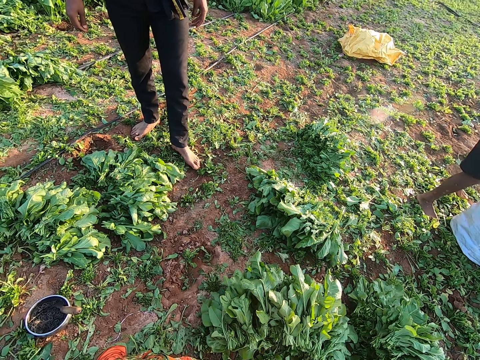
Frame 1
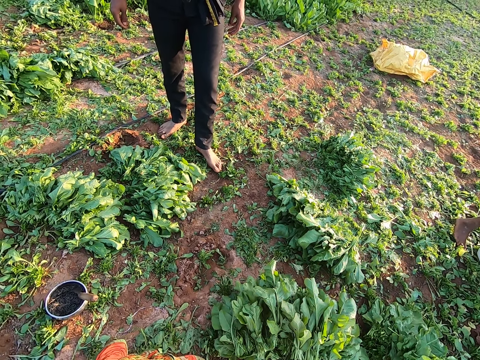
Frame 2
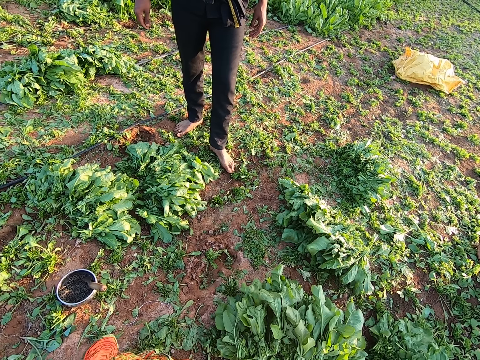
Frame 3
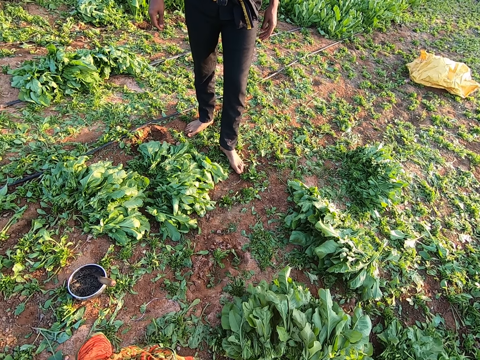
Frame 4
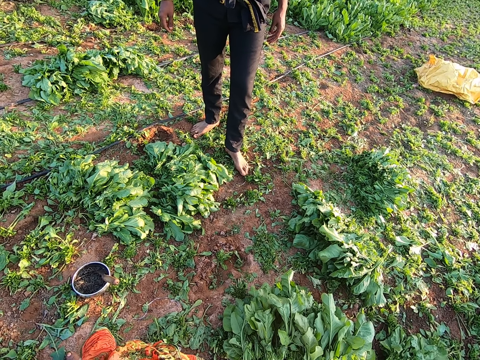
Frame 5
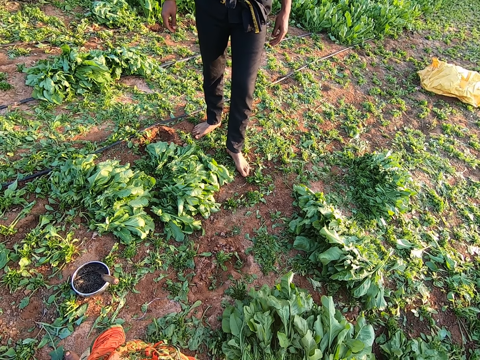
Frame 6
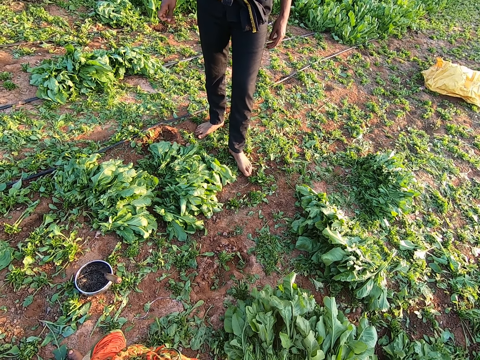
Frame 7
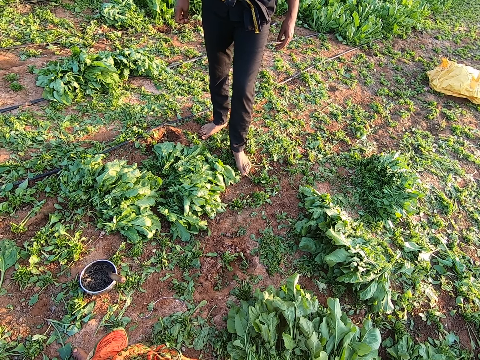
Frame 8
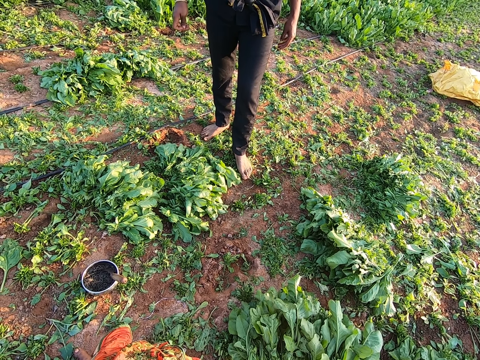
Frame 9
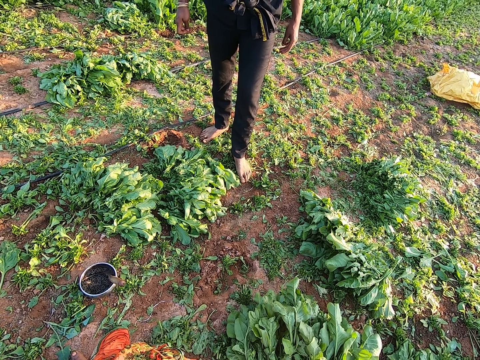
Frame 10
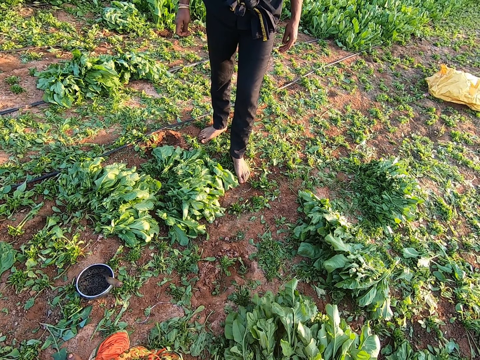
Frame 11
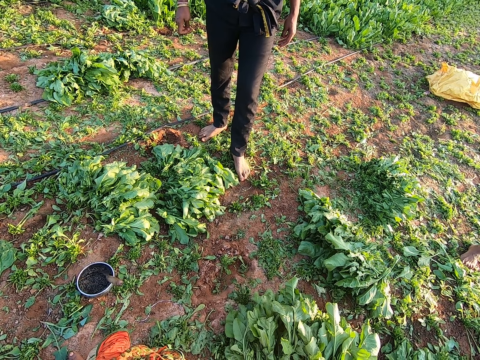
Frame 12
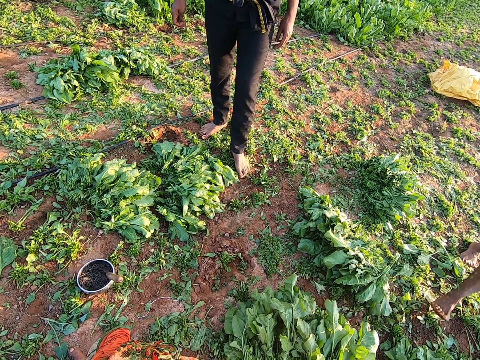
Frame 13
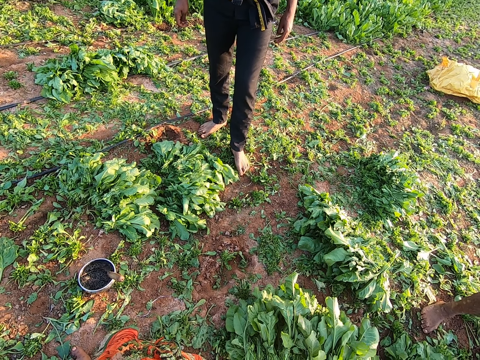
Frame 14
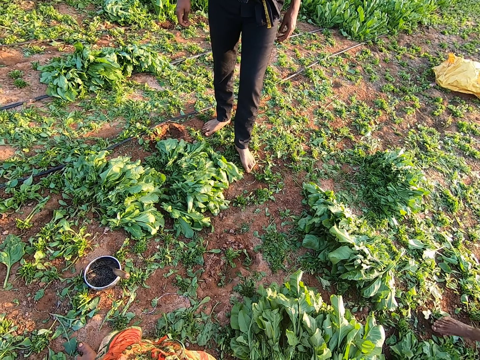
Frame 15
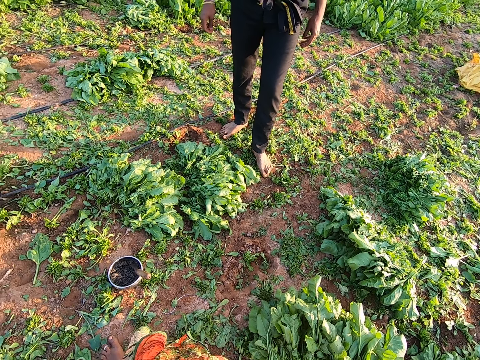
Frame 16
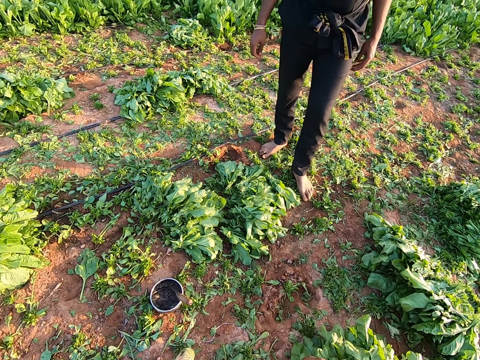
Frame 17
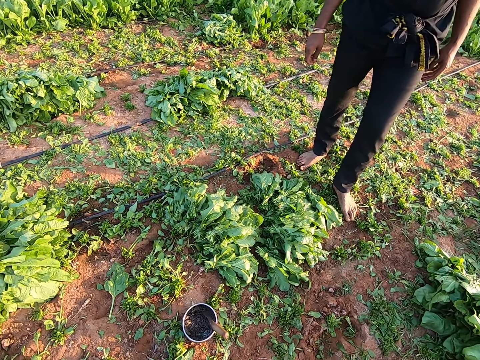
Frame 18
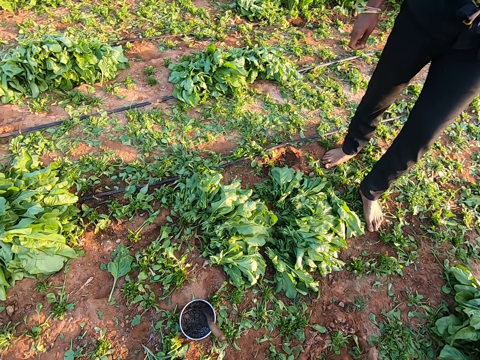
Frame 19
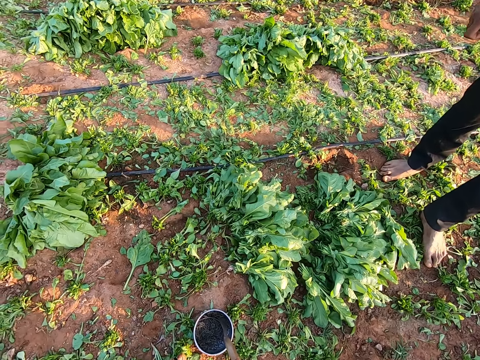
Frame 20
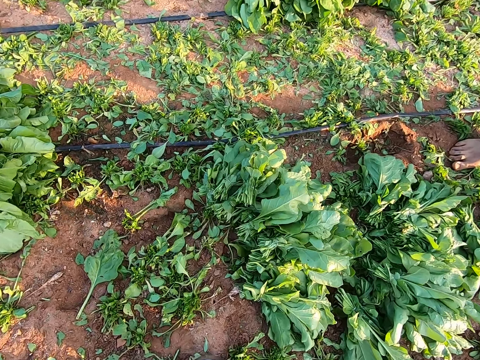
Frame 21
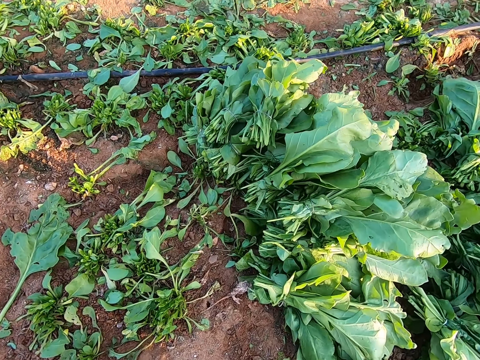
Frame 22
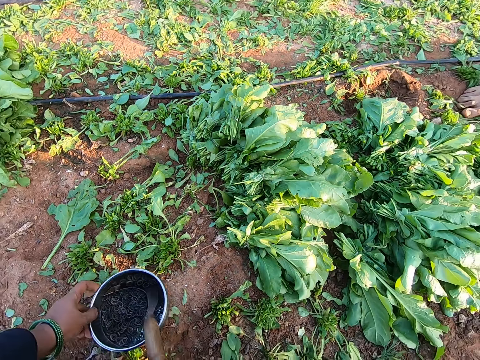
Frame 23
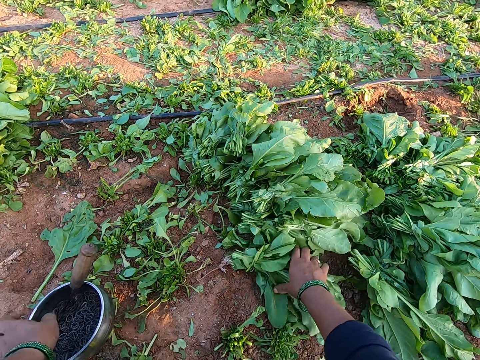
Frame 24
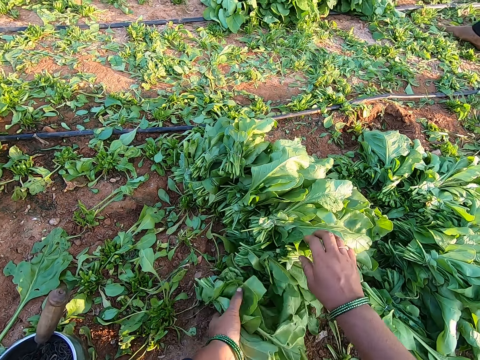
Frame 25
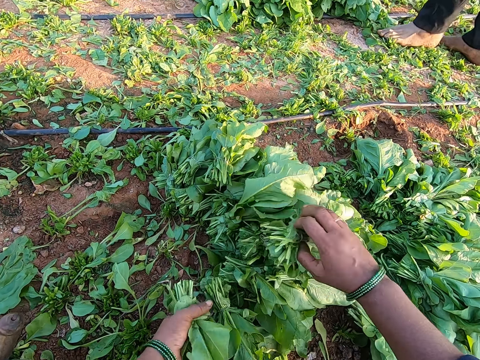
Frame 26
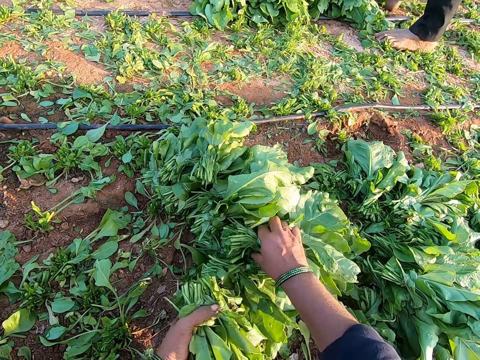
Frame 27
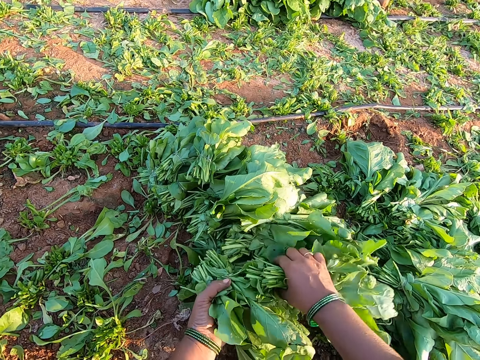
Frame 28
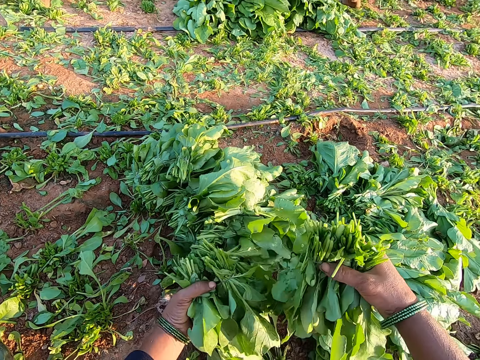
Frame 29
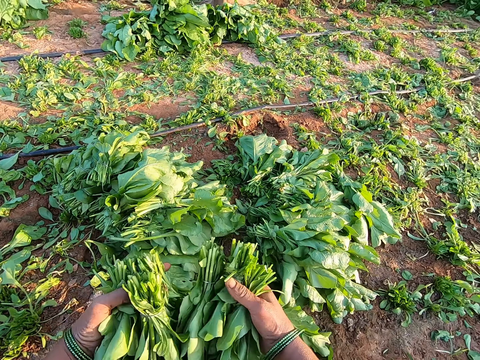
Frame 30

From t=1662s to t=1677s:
A man walks. Another man interacts with the first man and the camera wearer. The first man walks. The camera wearer takes a bowl. She moves a stainless plate on the ground with her left hand. She puts the bowl on the other side. She picks vegetables from the ground with her right hand. The other man walks. The camera wearer passes the vegetable to her left hand. She picks some vegetables with her right hand. She picks the vegetables from some vegetables with her right hand.

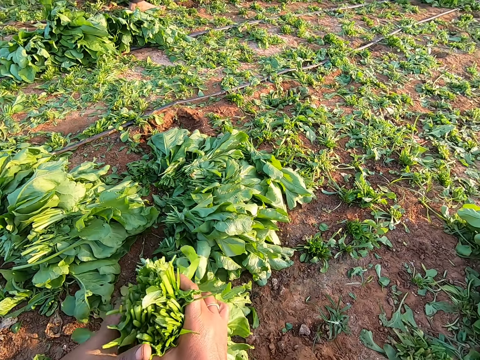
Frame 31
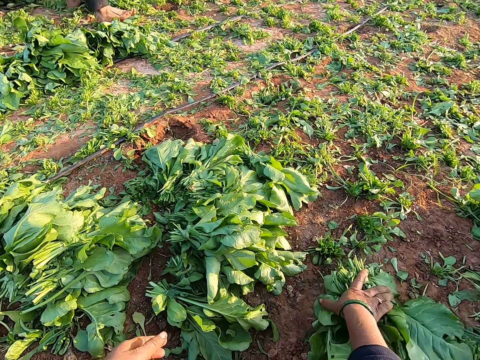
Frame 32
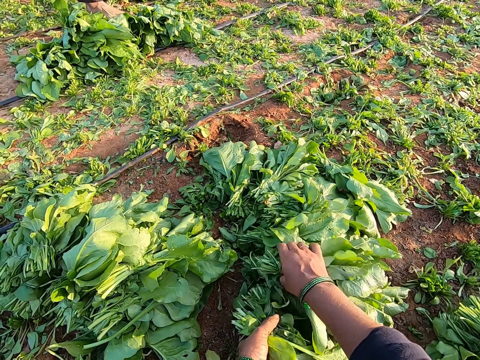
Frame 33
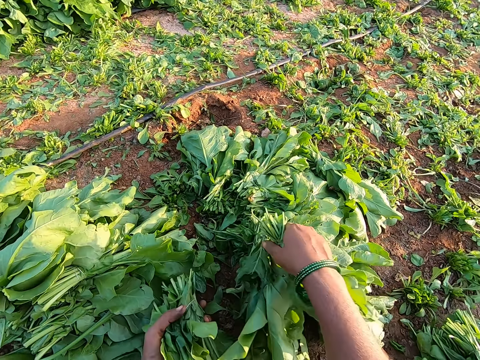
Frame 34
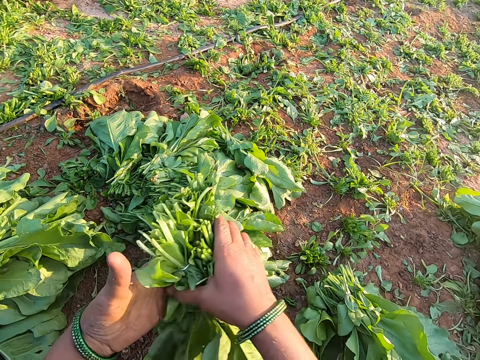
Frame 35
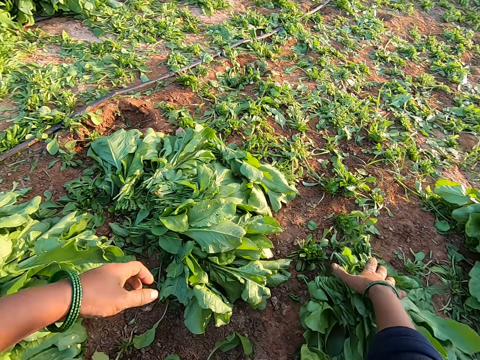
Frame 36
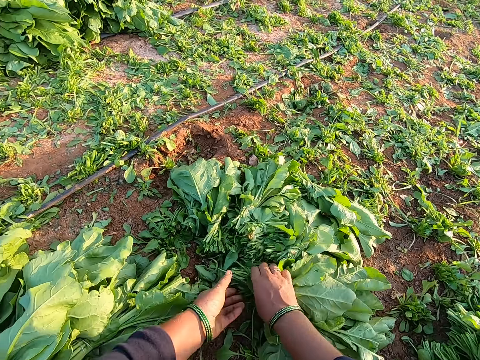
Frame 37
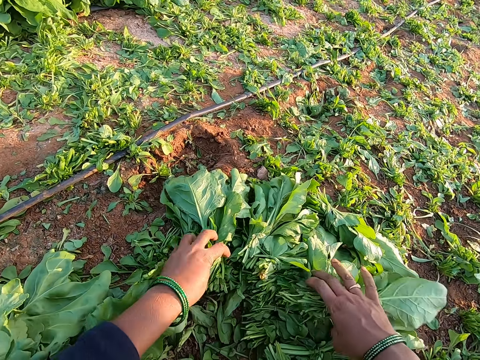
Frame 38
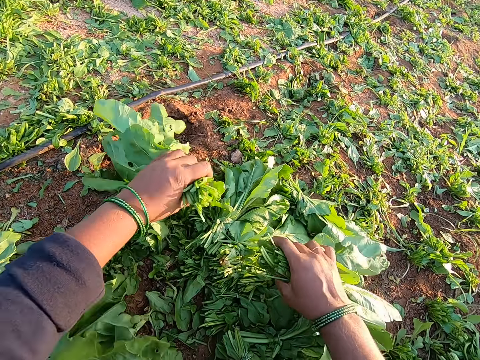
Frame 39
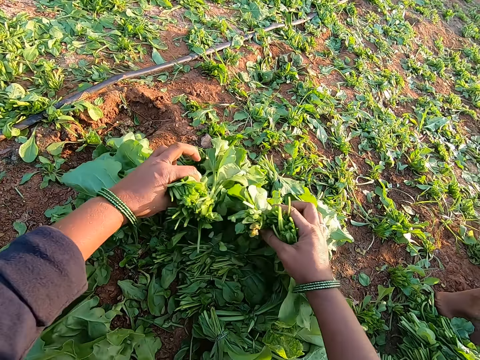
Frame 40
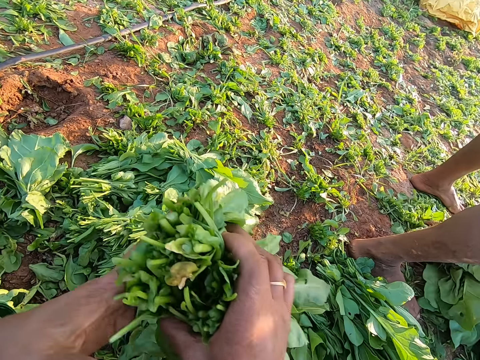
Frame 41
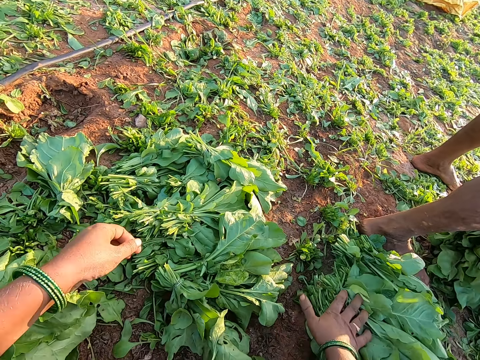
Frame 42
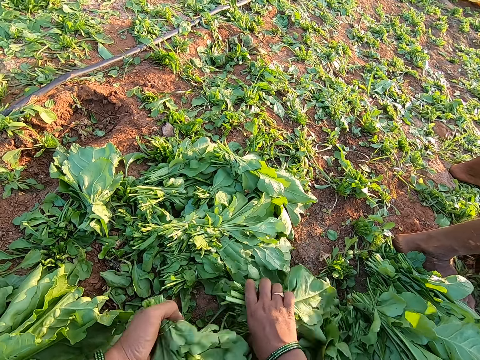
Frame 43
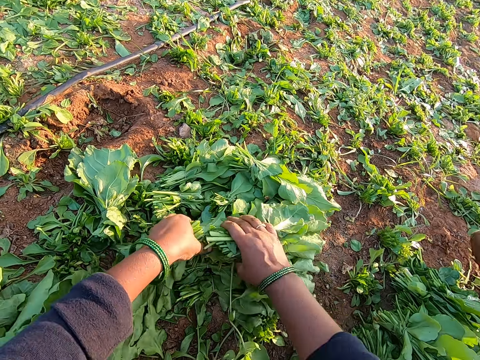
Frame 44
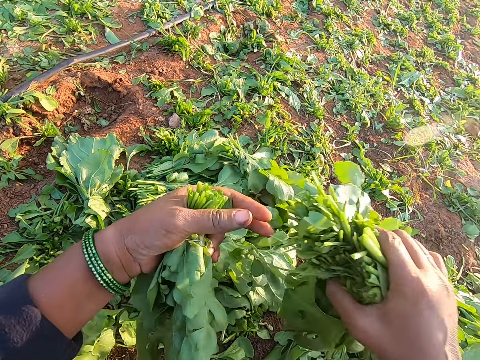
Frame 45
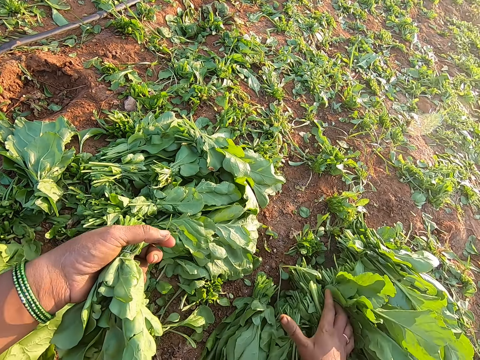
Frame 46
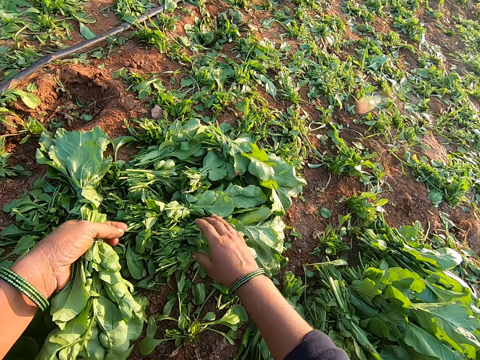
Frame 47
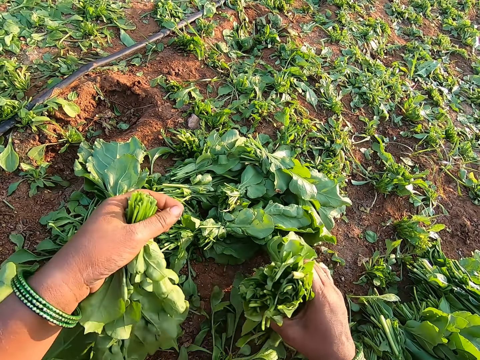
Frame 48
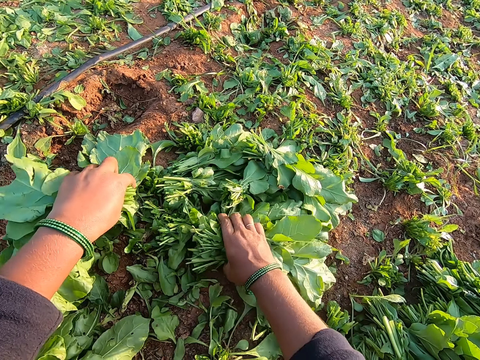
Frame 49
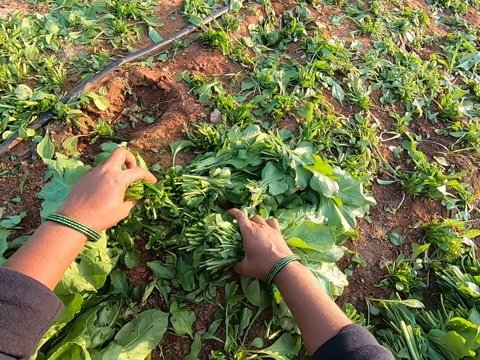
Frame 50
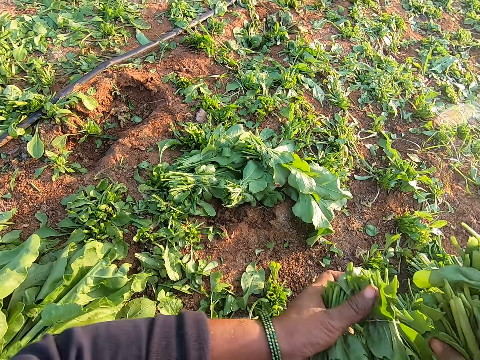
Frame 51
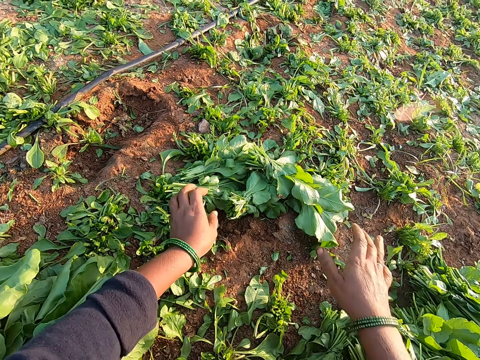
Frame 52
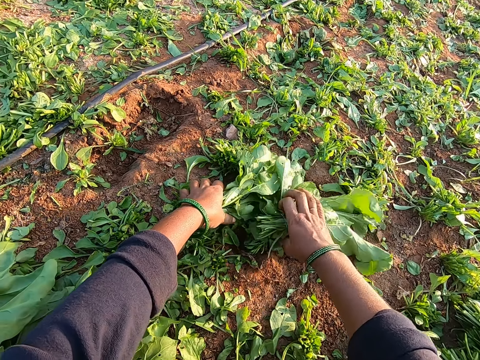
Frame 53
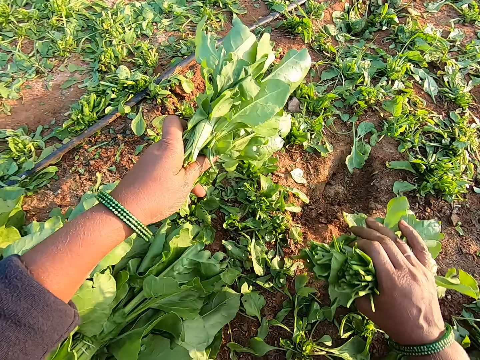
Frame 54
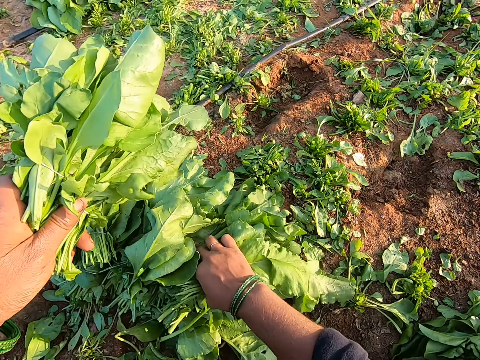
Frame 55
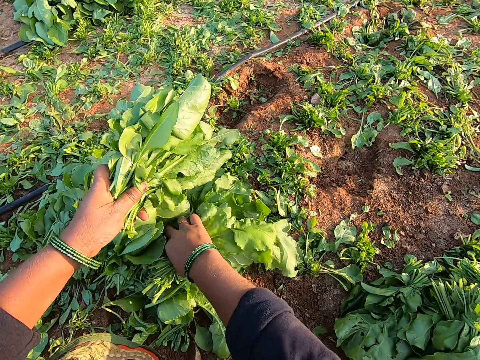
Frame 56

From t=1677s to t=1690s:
The camera wearer passes the vegetables to her right hand. She passes the vegetable to her left hand. She places the vegetable in her right hand on the ground. She picks vegetables from the ground with her hands. She passes the vegetable to her right hand. She places the vegetable in her right hand on the ground. She picks the vegetables from the ground with her hands. She passes the vegetable to her right hand. She places the vegetable in her right hand on the ground. She picks the vegetable from the ground with her hands. She places the vegetable in her right hand on the ground. She picks the vegetable from the ground with her right hand. She picks the vegetable from the ground with her left hand. She places the vegetable in her hands on the ground. She places the vegetable in her hands on some vegetable on the ground.
